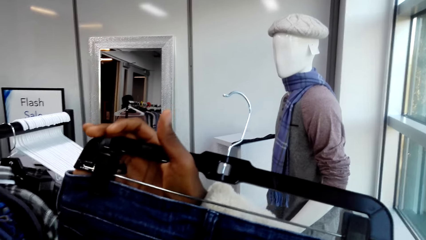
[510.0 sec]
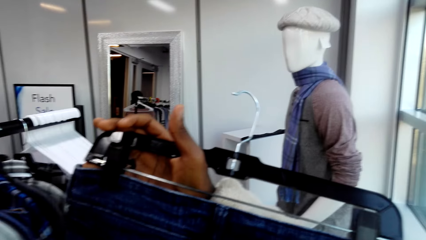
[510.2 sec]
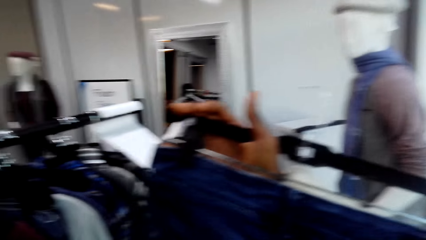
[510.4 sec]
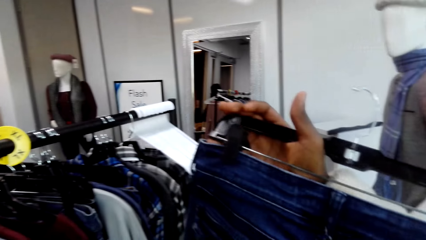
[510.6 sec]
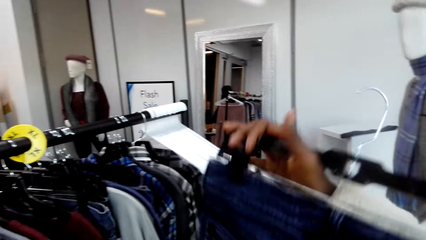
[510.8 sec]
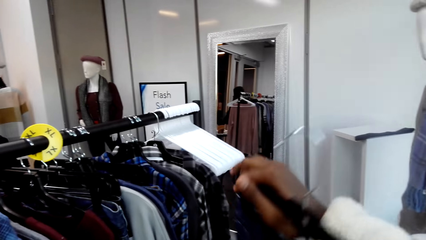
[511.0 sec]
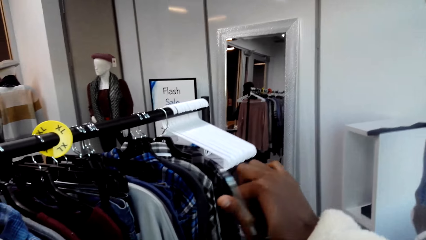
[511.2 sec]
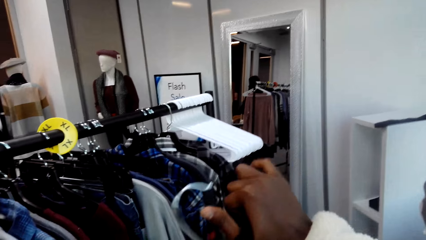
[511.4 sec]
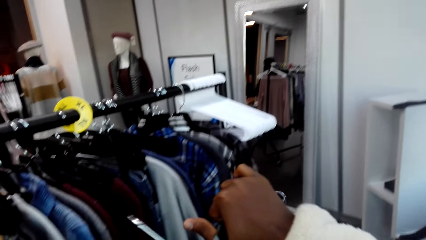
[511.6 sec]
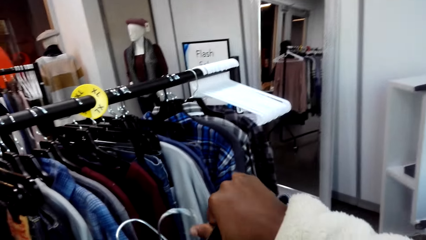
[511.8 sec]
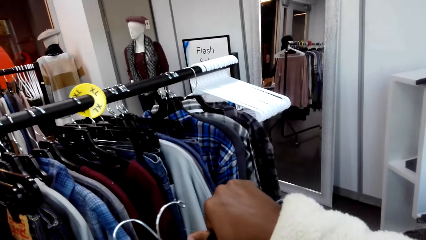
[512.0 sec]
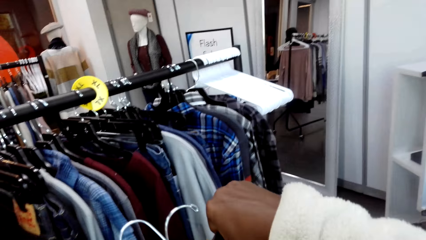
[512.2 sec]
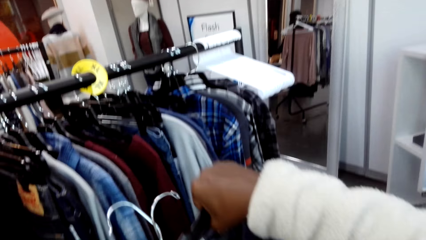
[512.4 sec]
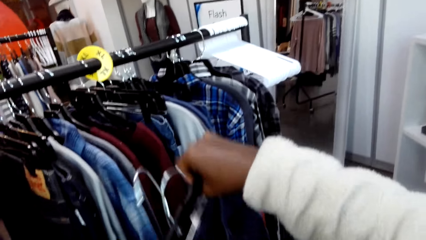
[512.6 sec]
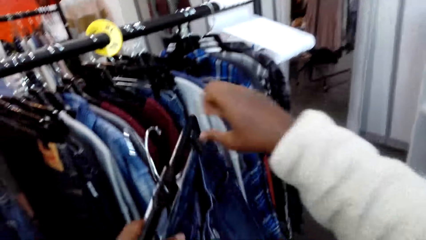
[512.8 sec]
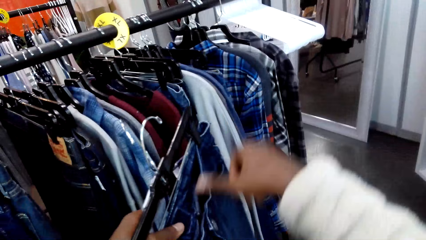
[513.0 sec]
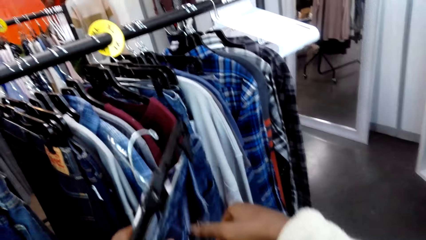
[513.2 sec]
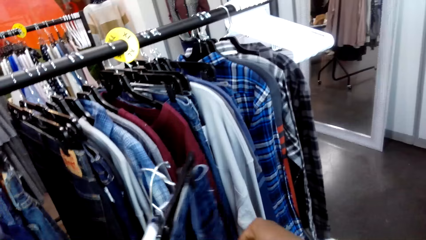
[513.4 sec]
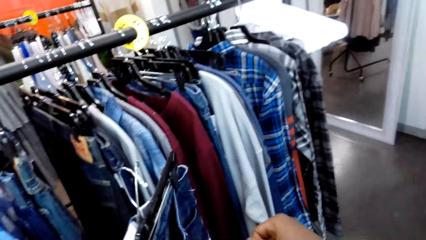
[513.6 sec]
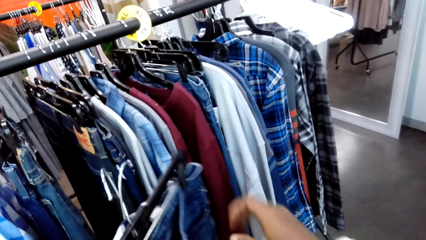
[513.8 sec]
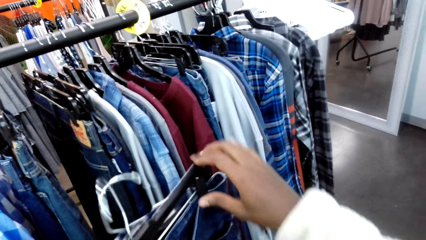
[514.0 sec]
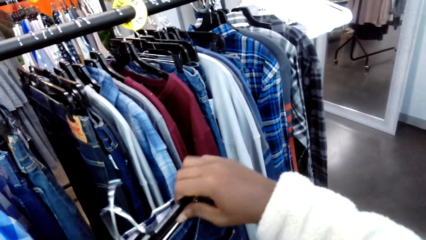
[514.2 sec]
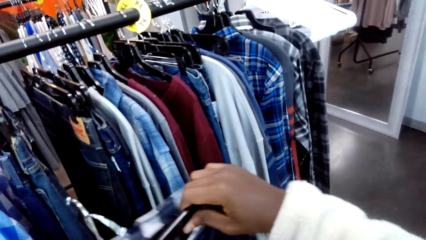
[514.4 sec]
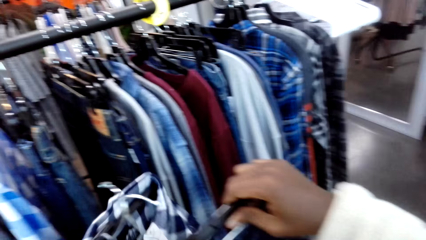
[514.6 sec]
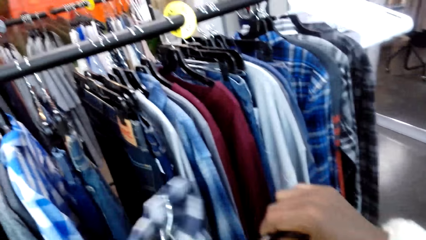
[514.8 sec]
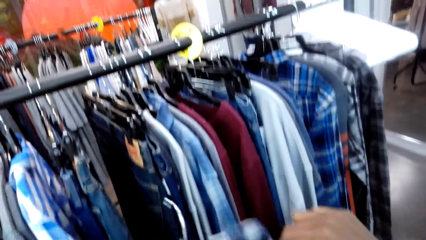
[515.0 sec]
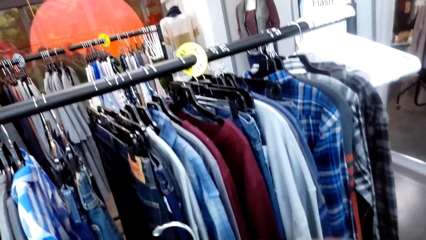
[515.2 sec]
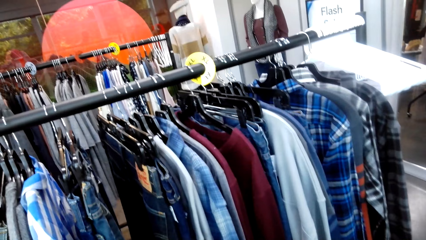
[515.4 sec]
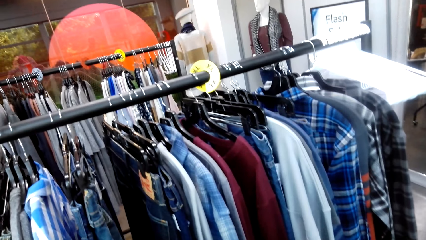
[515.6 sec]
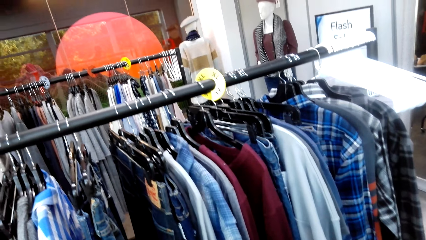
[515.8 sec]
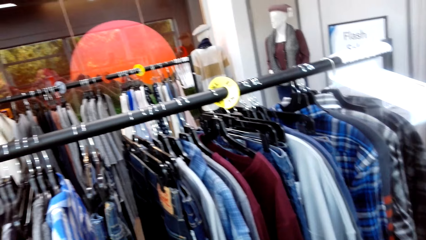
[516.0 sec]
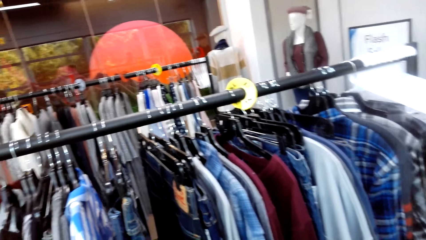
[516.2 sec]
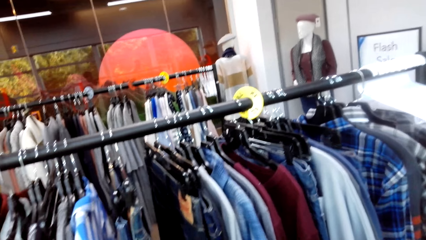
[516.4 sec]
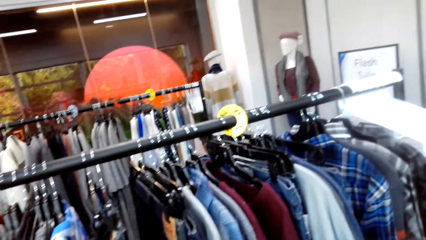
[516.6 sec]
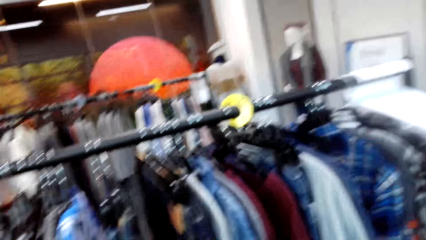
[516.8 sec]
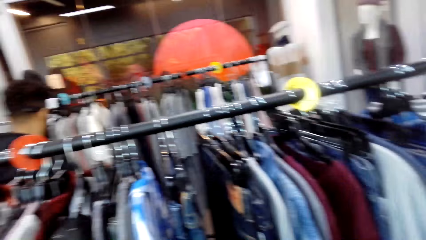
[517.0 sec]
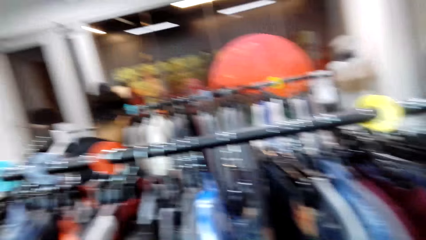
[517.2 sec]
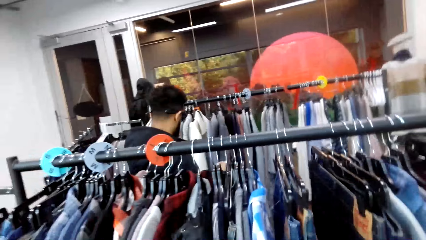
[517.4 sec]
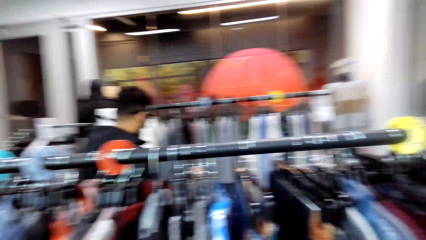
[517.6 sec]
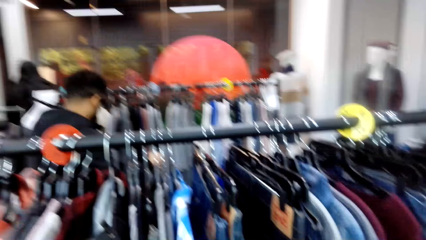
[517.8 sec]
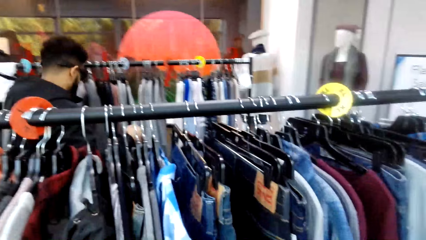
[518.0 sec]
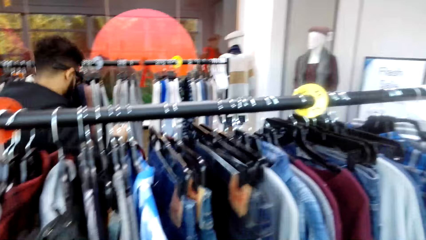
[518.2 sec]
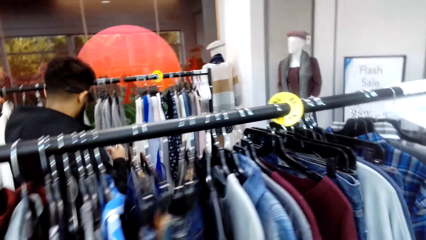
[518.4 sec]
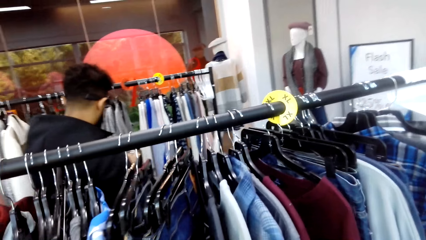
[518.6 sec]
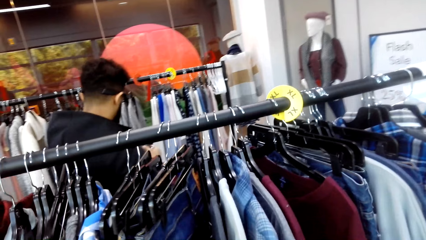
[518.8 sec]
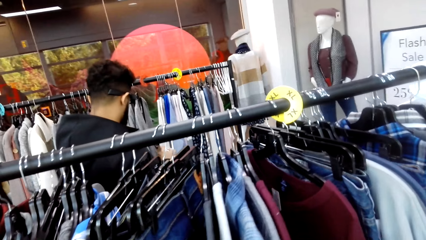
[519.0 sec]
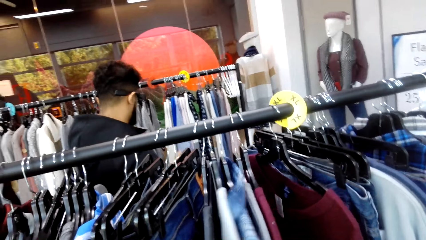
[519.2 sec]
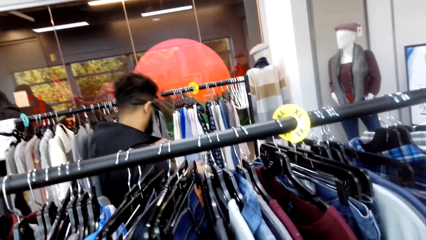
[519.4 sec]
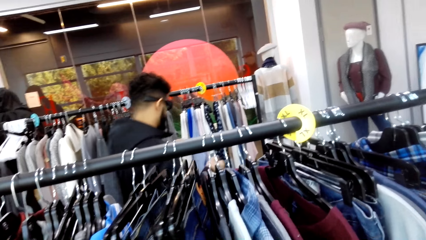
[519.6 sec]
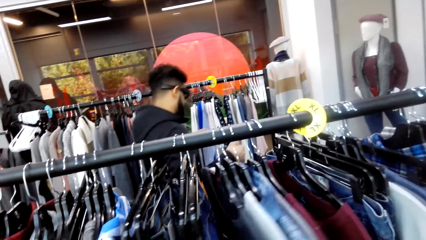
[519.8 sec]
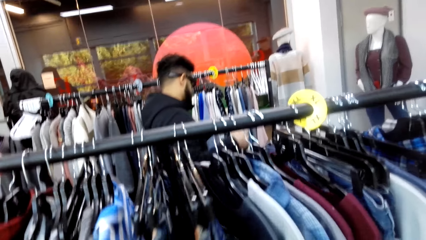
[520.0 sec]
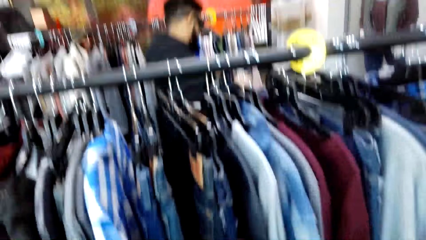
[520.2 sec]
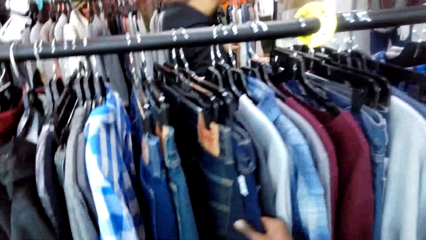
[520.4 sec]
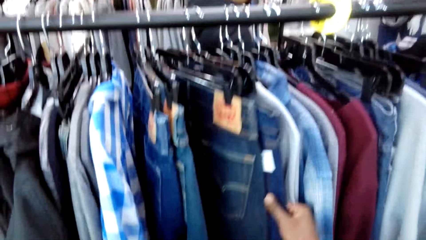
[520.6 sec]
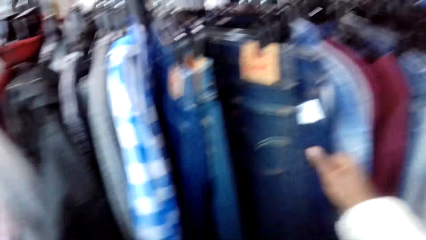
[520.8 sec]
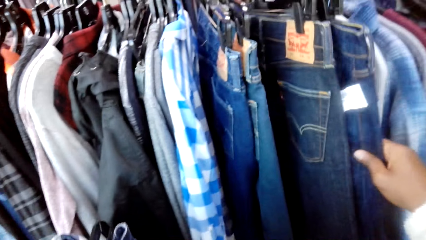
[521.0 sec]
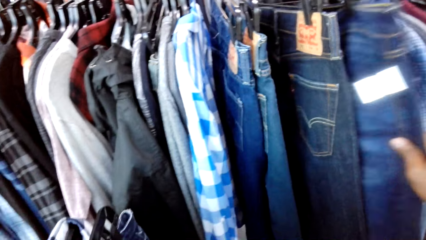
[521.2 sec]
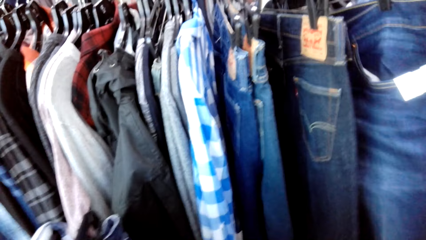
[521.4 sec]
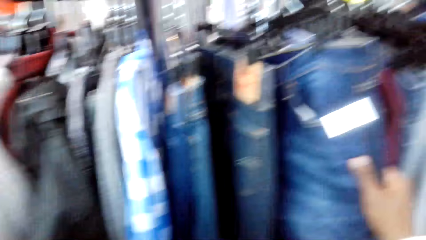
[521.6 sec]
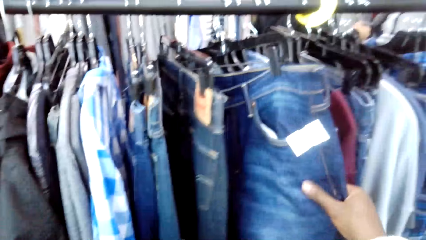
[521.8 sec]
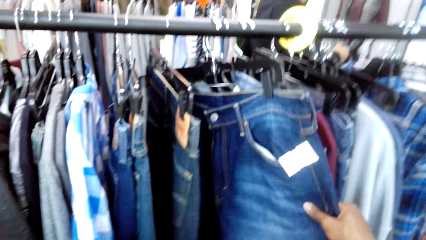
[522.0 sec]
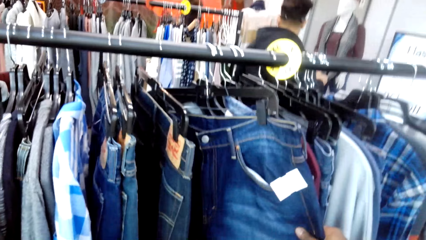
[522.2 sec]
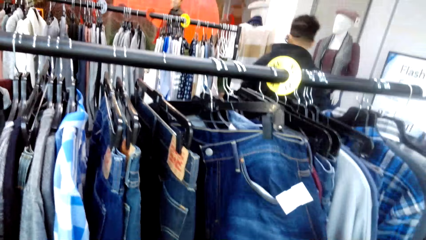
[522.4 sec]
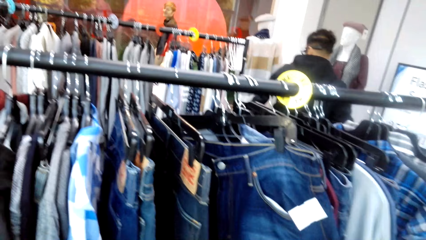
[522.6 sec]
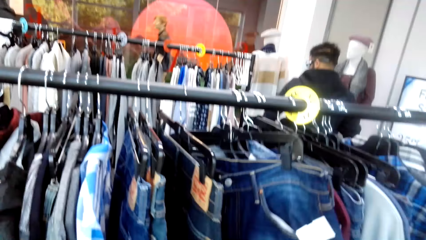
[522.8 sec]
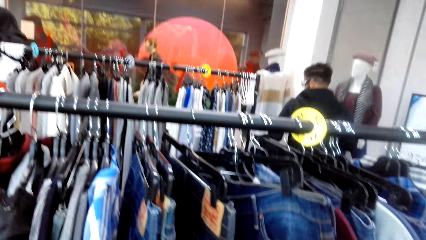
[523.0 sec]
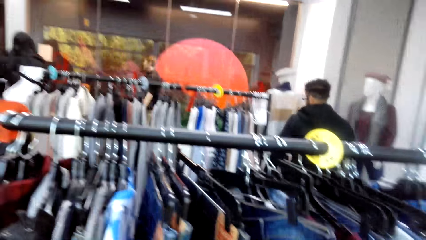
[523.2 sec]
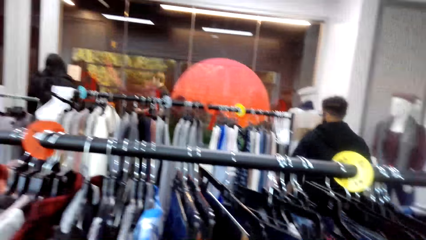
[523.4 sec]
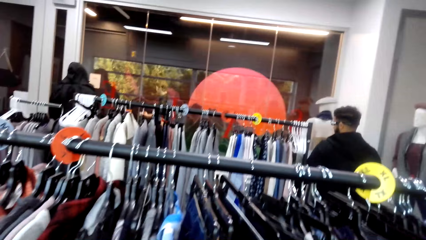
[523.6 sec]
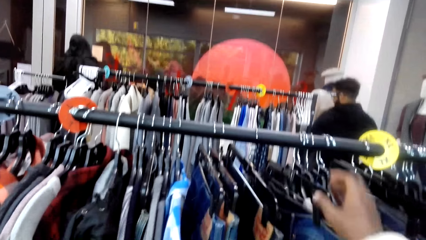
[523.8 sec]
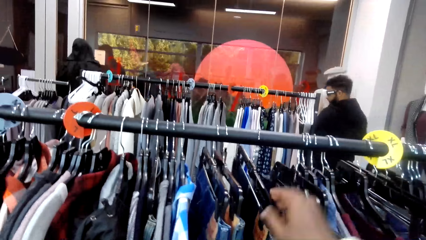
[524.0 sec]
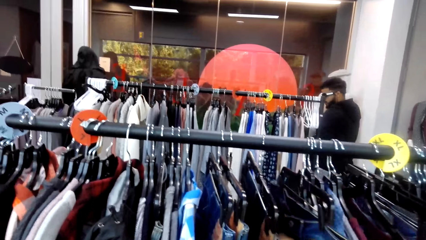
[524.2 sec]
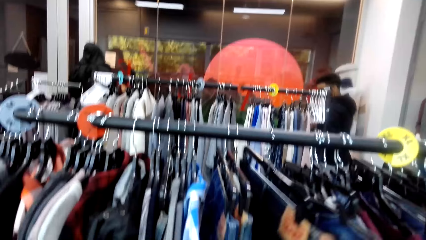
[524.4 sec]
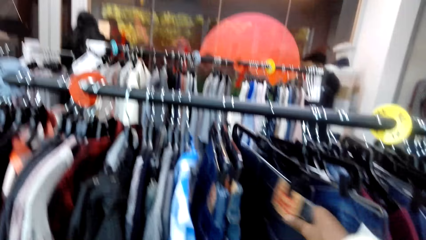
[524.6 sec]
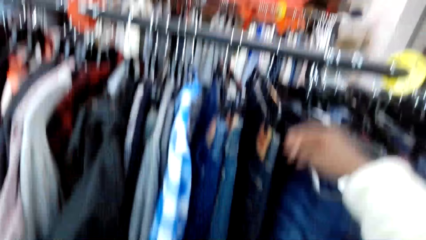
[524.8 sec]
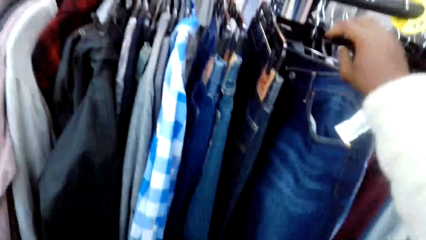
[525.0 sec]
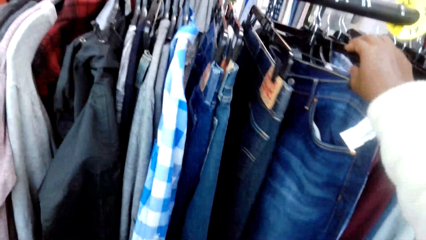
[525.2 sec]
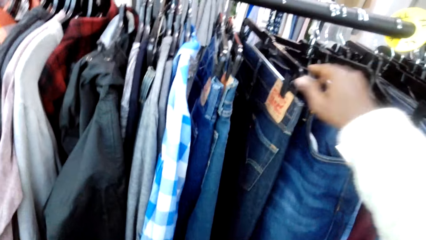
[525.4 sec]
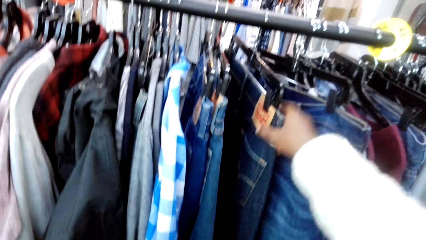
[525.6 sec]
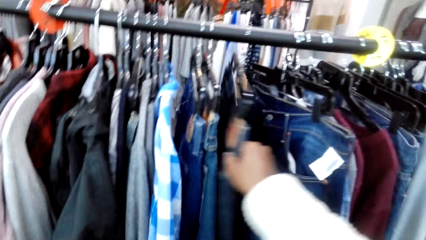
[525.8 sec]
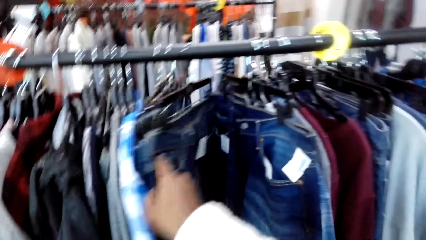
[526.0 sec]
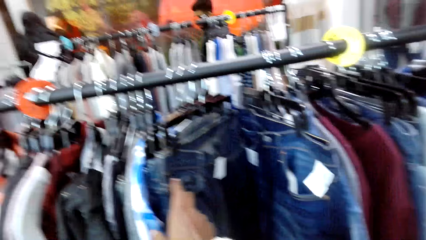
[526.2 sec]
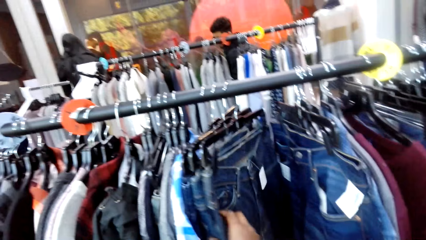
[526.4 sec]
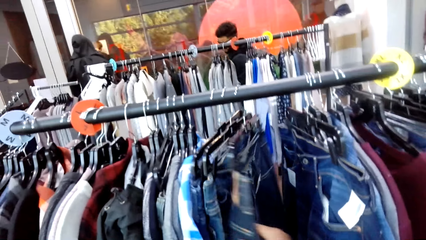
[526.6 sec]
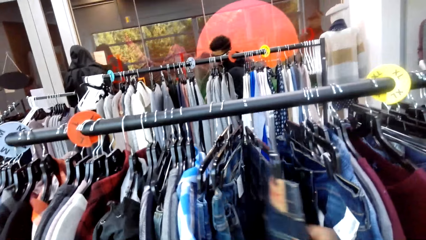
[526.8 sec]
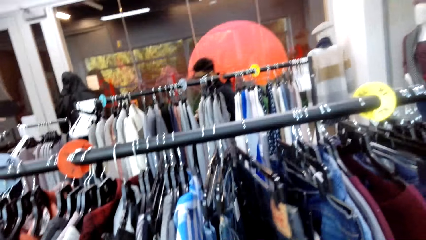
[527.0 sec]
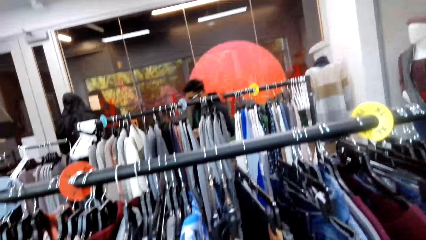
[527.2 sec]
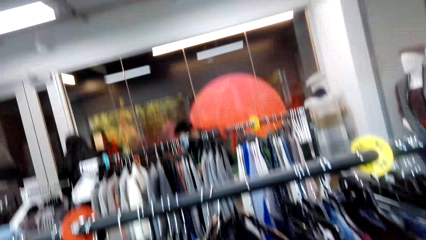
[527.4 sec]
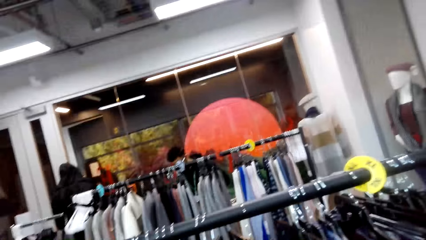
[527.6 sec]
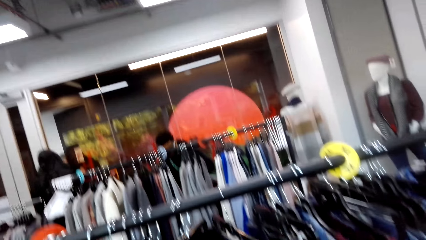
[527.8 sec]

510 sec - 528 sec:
The camera wearer looks at the piece of clothing. They turn around the shop. They inspect hanged clothes. They touch the clothes on the stand.
